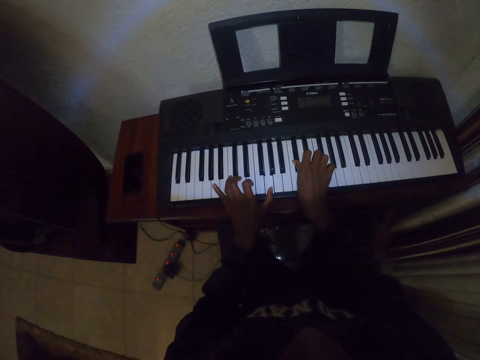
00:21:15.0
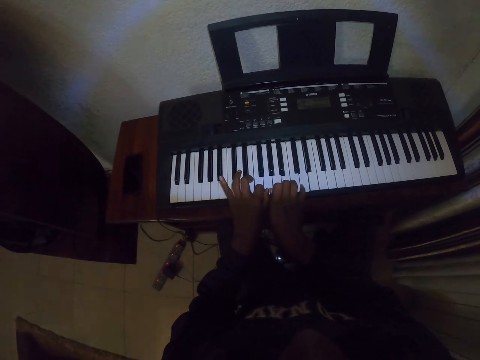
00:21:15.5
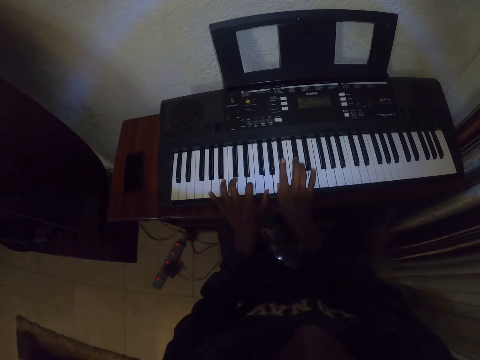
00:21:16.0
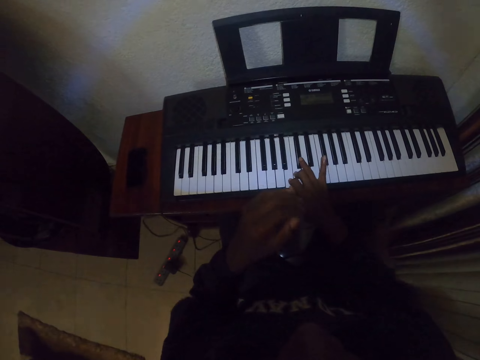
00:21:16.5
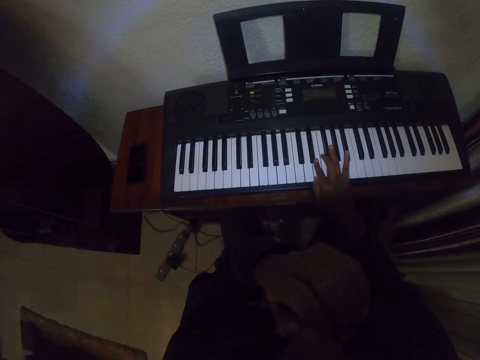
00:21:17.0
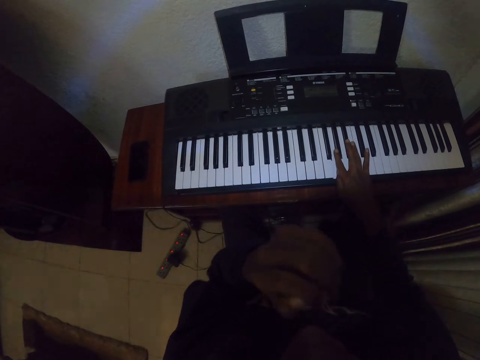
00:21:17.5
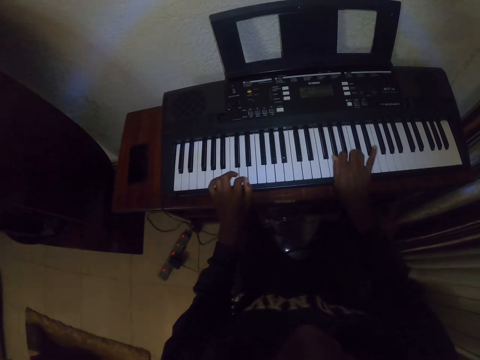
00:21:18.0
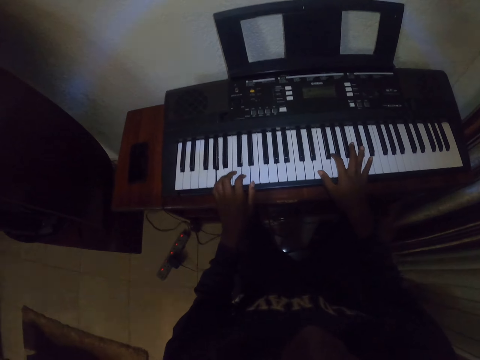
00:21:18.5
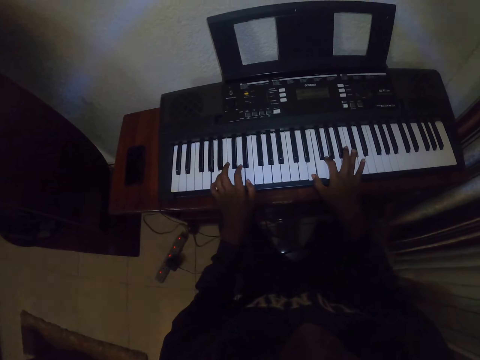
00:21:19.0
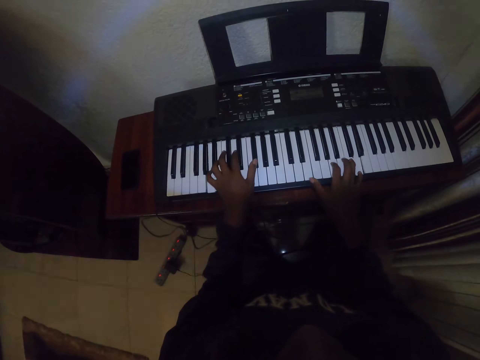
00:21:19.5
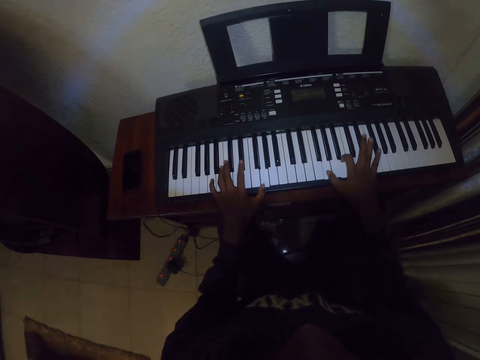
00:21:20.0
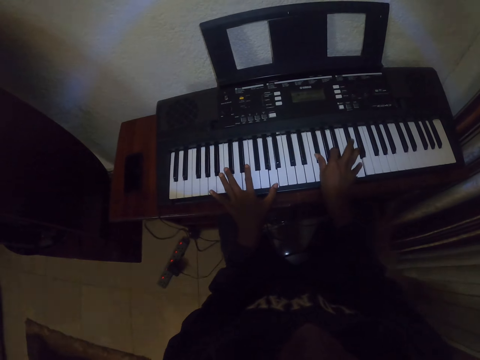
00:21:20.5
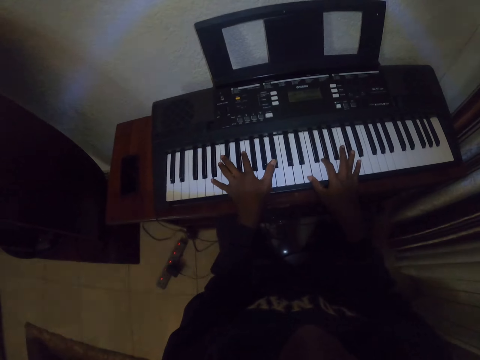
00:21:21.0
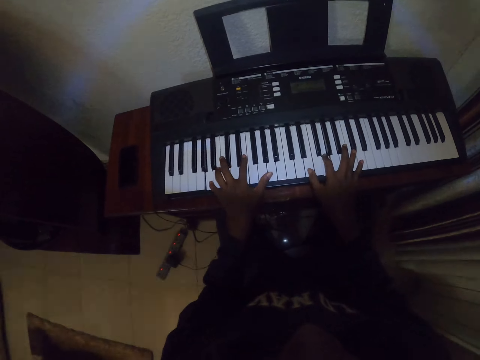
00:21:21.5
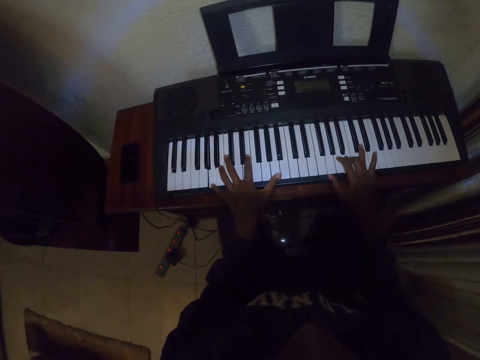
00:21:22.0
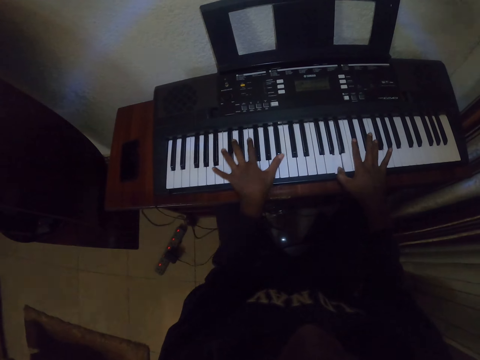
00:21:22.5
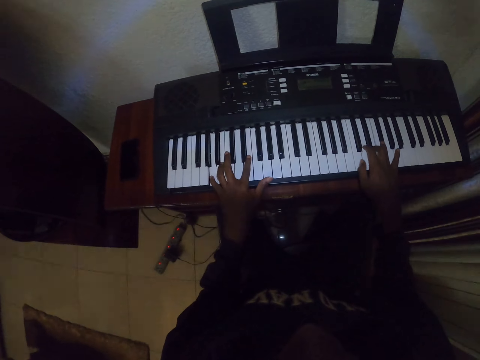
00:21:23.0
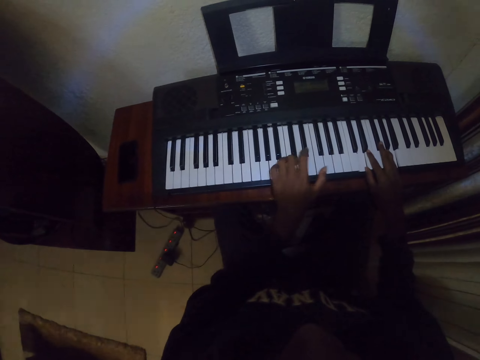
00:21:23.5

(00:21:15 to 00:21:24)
The camera wearer scratches the nose. They move a hand away from the piano. They play the piano.

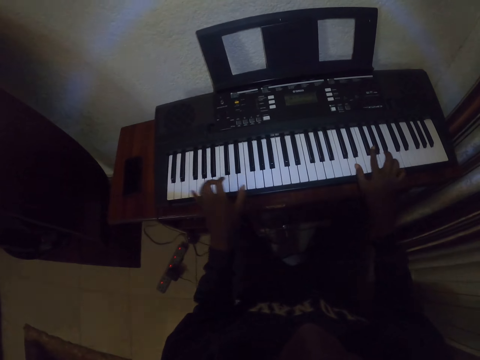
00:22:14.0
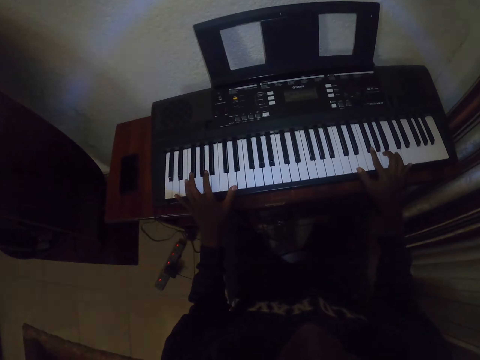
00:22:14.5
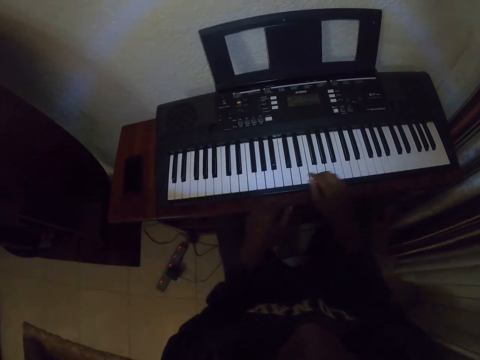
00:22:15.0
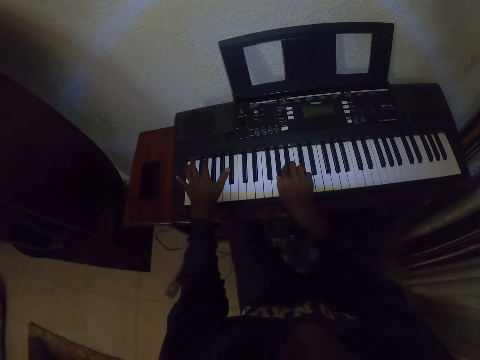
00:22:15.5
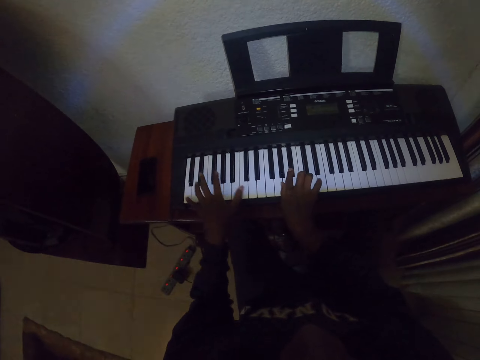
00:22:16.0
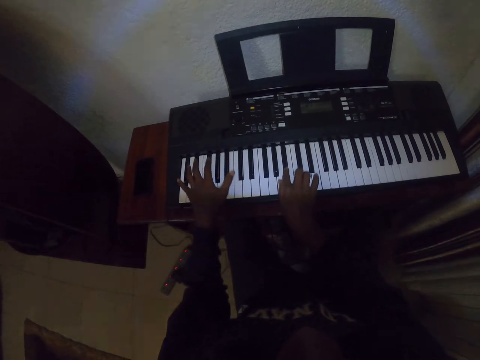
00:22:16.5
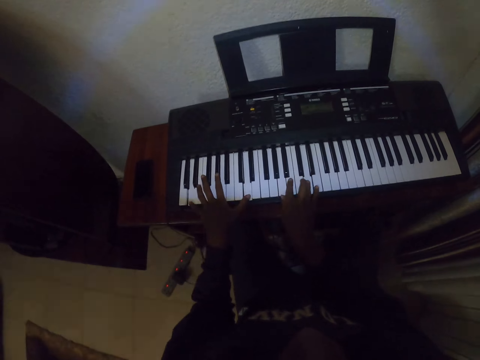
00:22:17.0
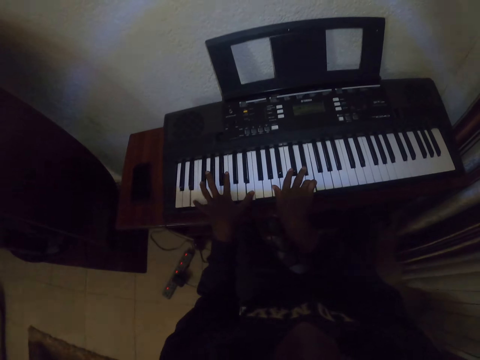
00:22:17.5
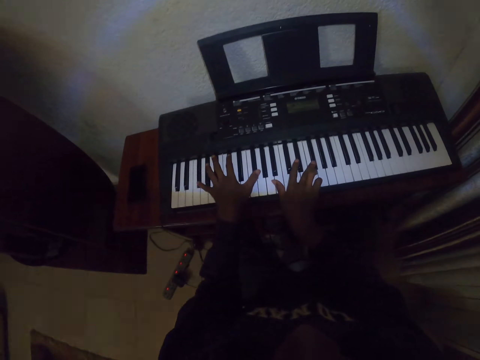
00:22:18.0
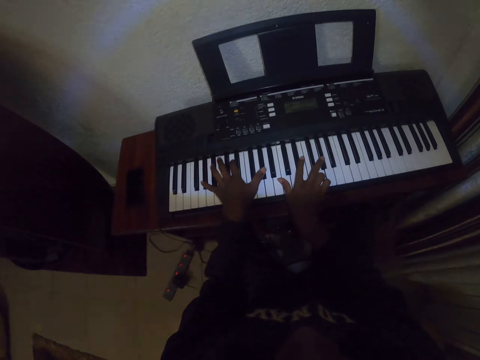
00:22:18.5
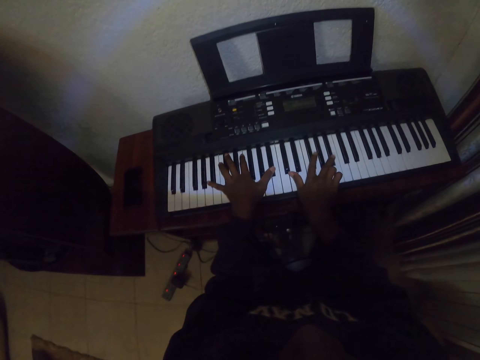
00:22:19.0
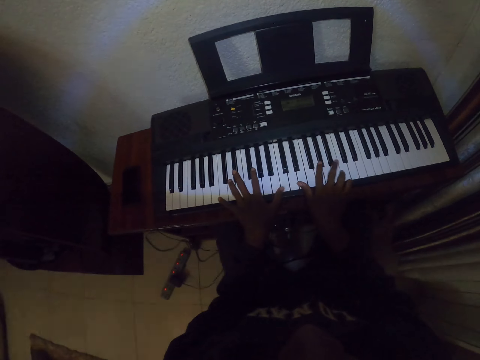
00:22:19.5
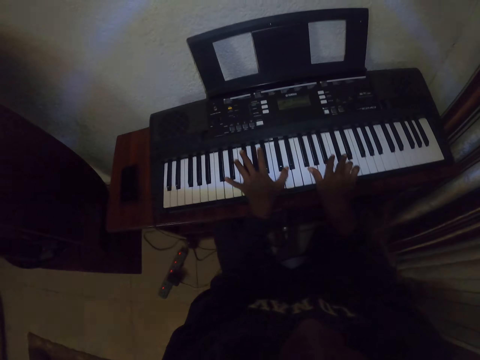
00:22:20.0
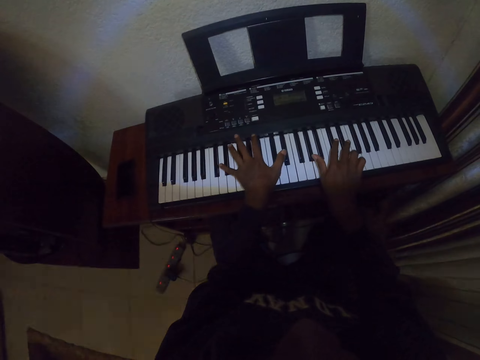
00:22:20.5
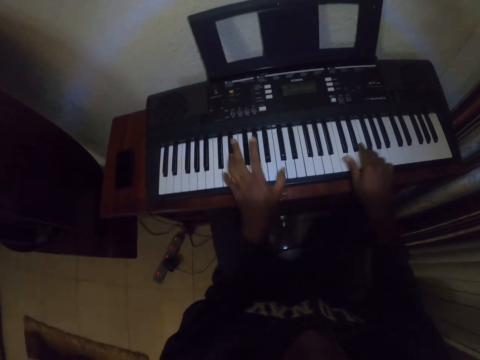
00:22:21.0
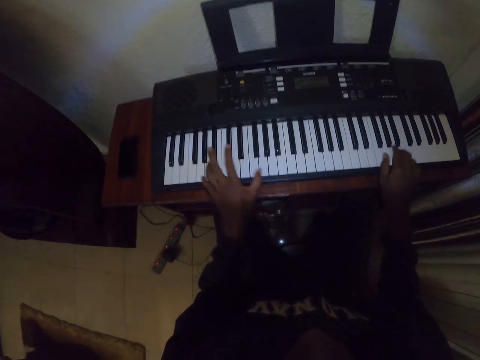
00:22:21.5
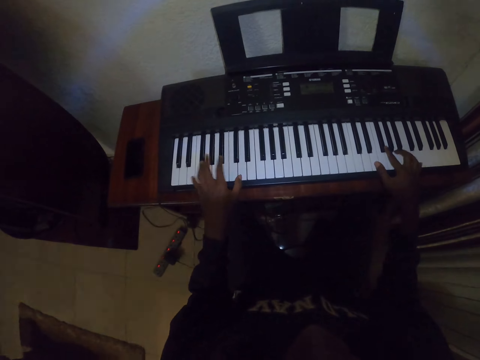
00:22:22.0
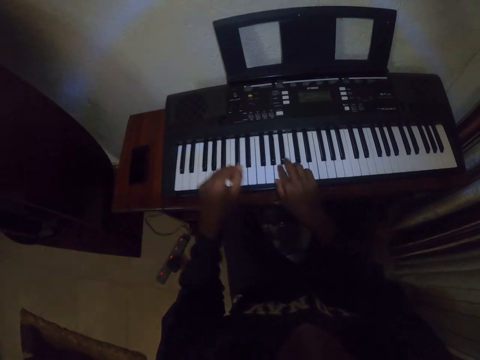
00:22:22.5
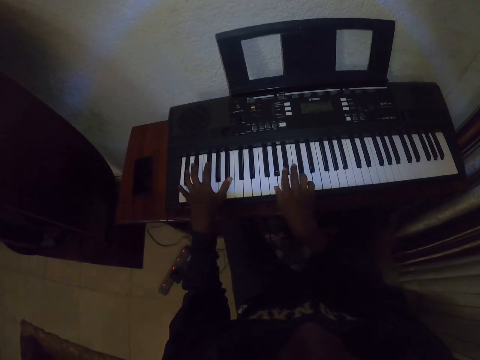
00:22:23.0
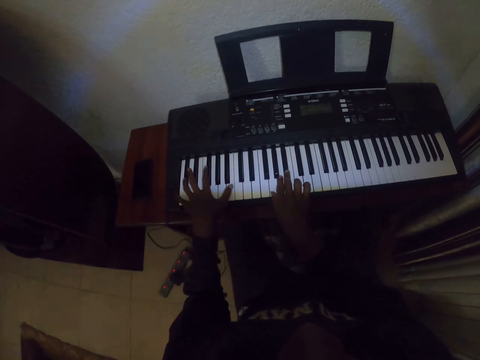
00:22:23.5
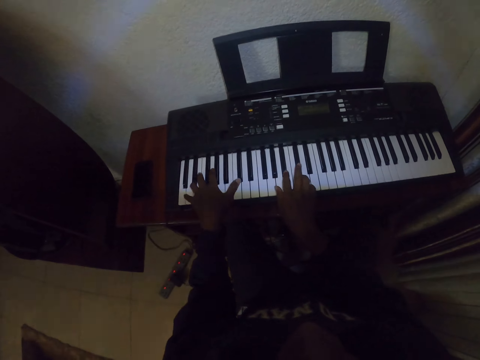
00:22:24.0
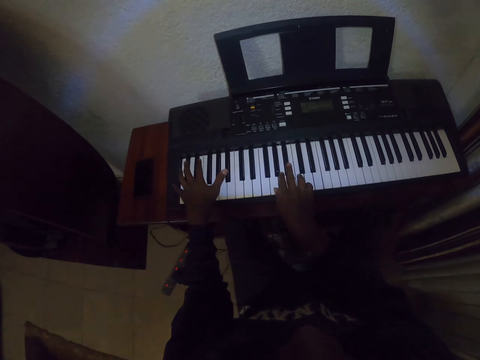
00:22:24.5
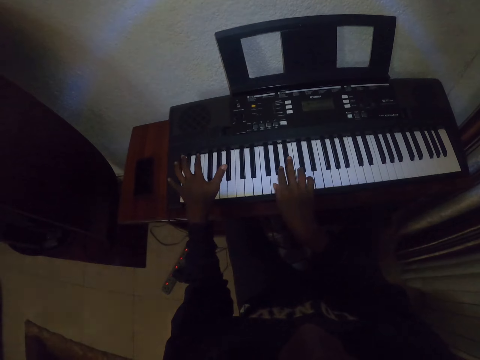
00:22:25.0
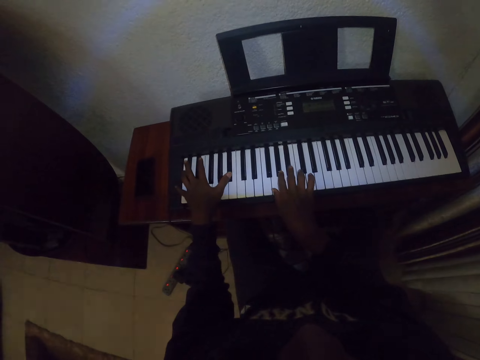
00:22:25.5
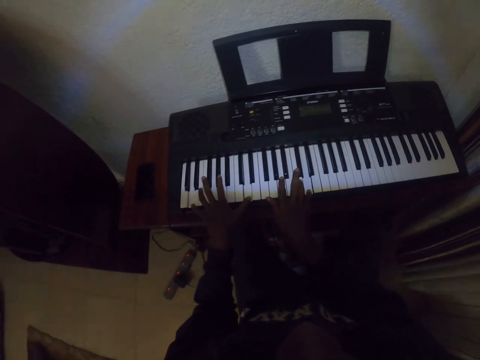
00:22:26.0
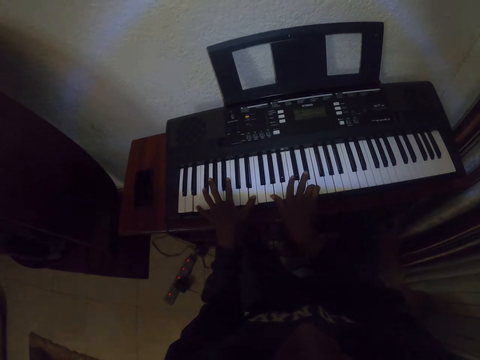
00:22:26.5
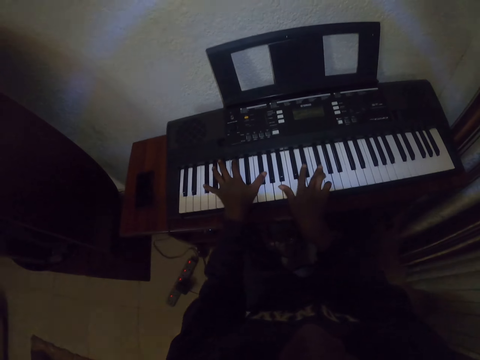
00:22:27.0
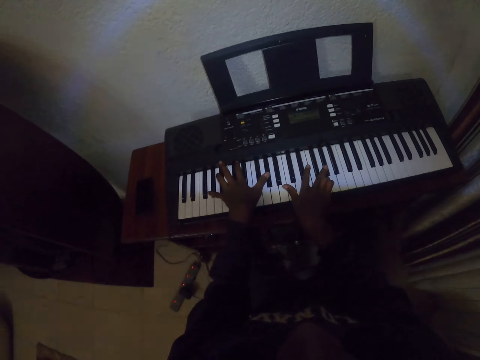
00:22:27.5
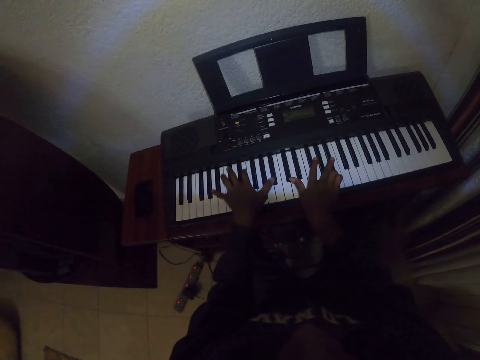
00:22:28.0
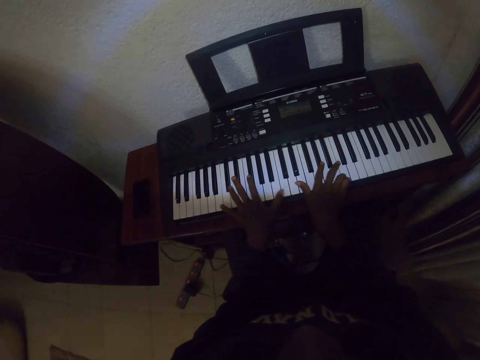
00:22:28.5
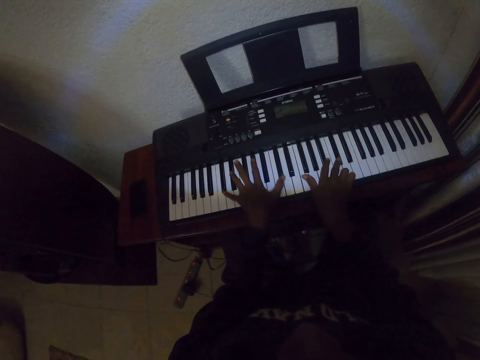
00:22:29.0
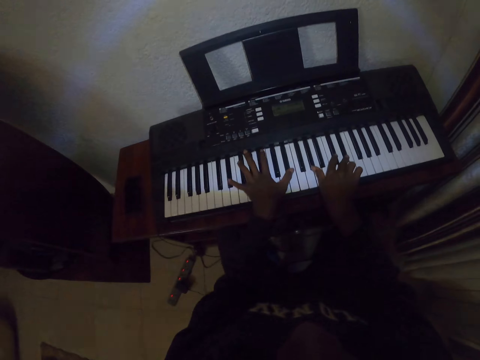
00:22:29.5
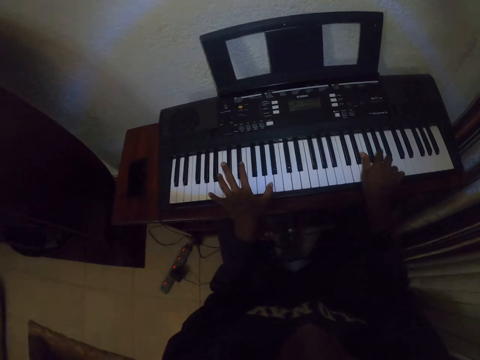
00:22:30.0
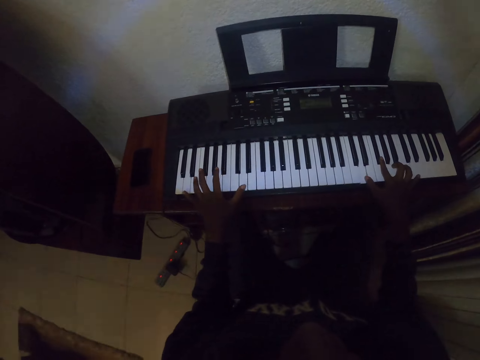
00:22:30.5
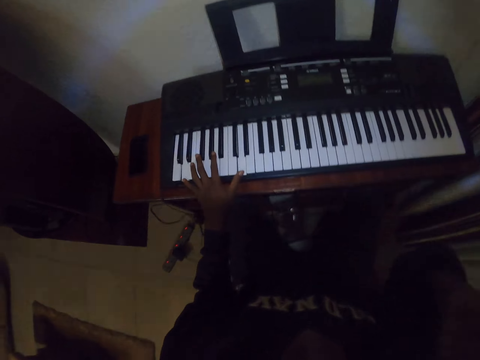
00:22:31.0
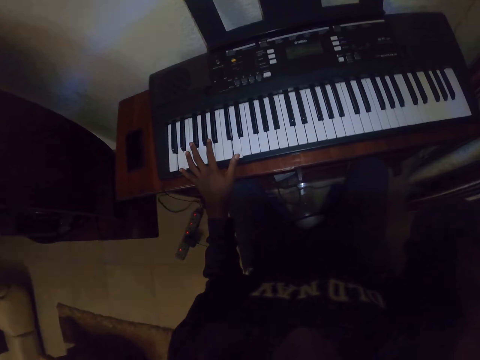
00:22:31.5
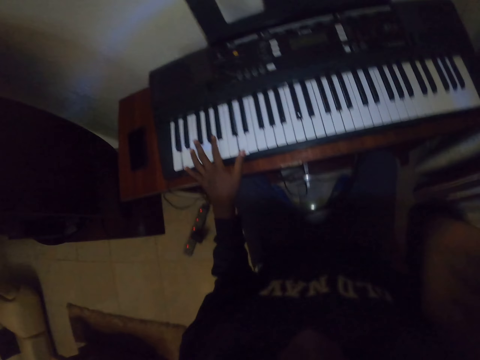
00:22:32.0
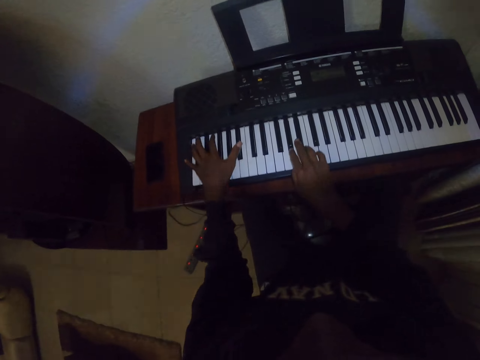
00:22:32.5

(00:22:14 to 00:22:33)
The camera wearer moves hands. They play a piano. They raise up a hand. They move the hand away from the piano. They lower down the hand.
